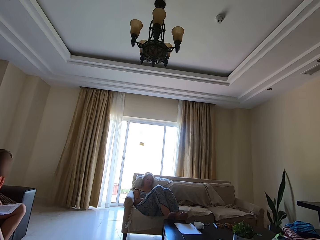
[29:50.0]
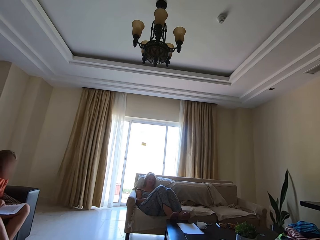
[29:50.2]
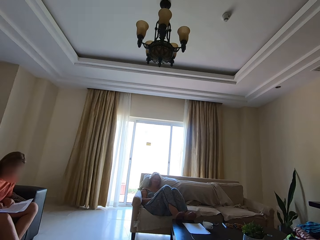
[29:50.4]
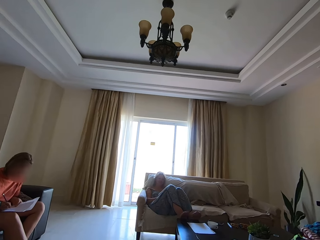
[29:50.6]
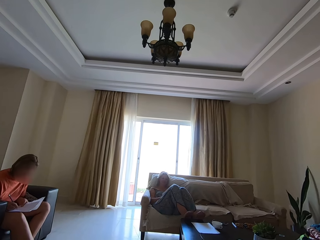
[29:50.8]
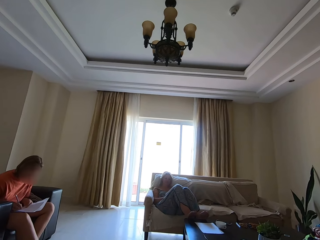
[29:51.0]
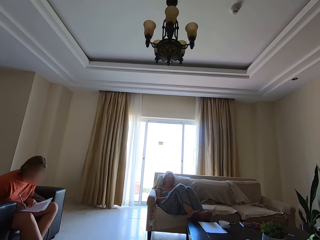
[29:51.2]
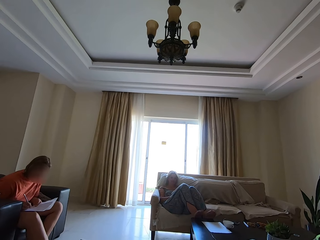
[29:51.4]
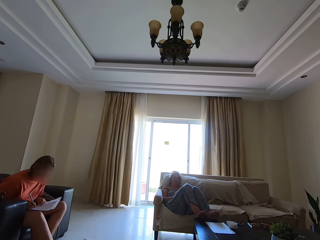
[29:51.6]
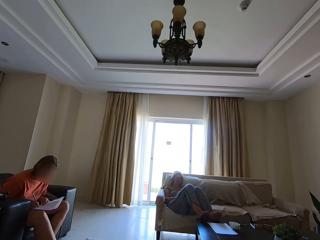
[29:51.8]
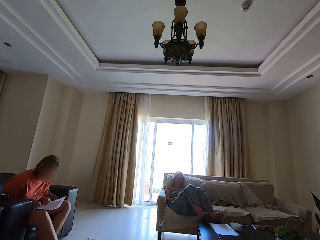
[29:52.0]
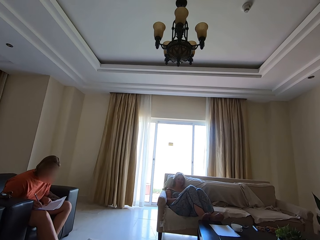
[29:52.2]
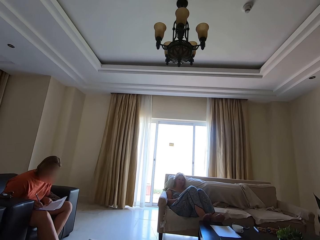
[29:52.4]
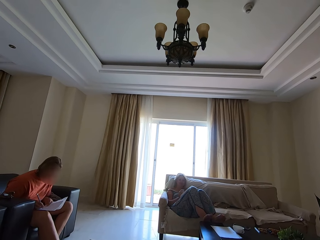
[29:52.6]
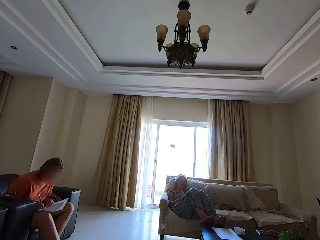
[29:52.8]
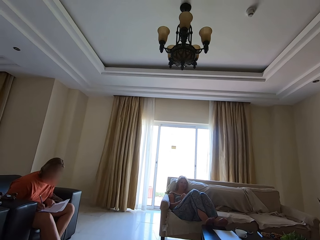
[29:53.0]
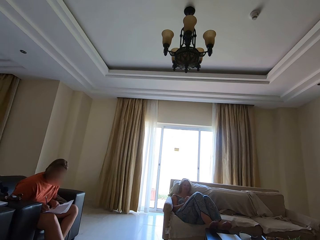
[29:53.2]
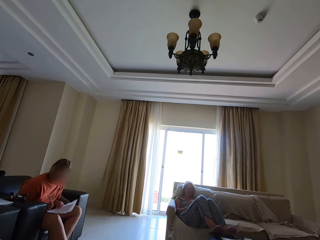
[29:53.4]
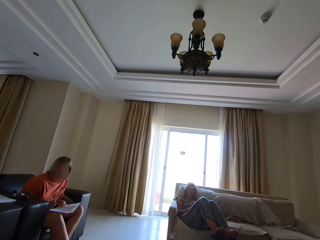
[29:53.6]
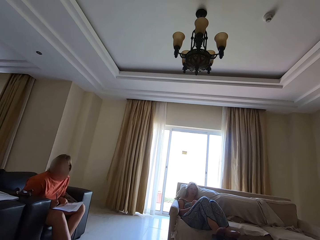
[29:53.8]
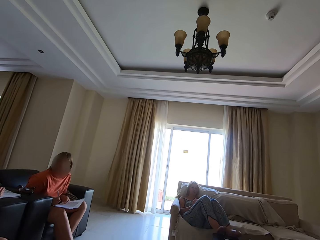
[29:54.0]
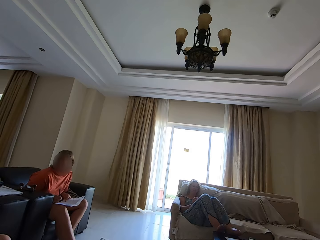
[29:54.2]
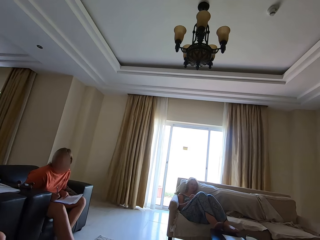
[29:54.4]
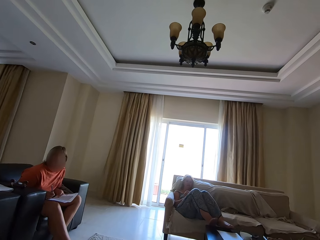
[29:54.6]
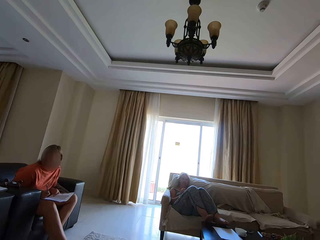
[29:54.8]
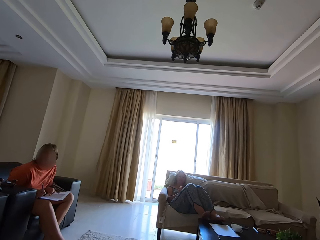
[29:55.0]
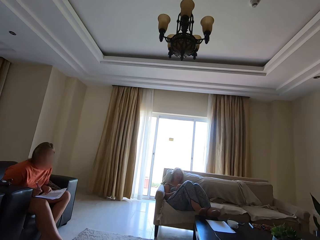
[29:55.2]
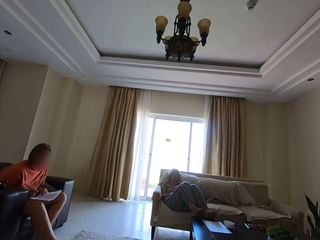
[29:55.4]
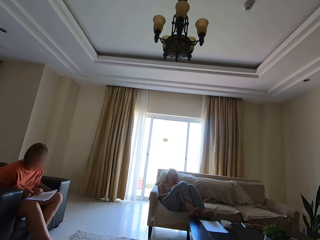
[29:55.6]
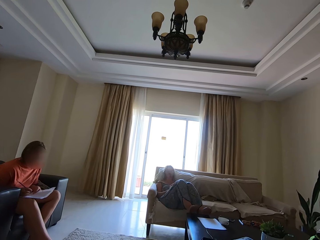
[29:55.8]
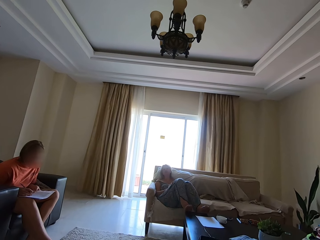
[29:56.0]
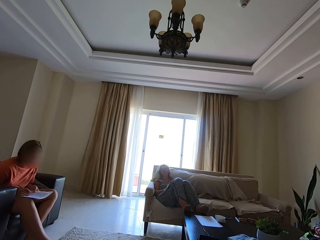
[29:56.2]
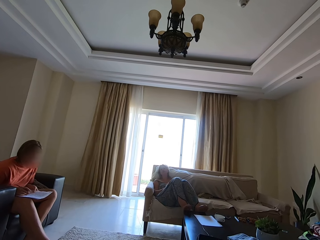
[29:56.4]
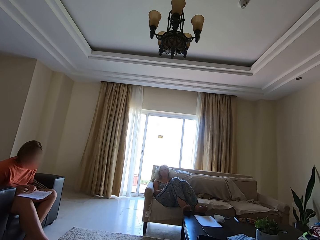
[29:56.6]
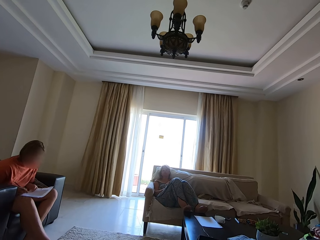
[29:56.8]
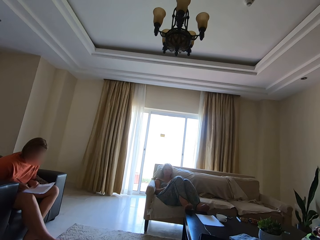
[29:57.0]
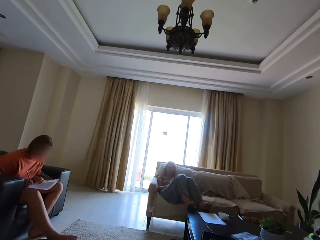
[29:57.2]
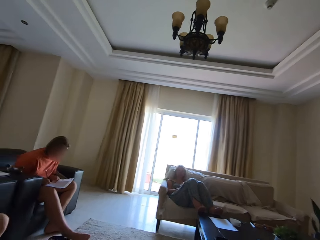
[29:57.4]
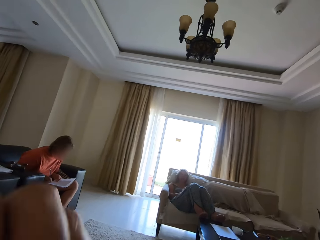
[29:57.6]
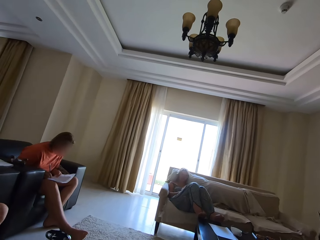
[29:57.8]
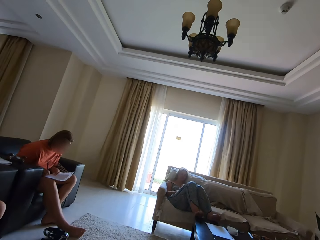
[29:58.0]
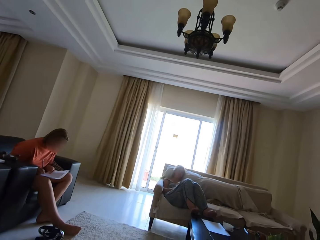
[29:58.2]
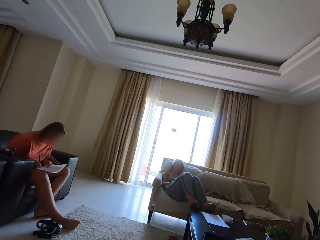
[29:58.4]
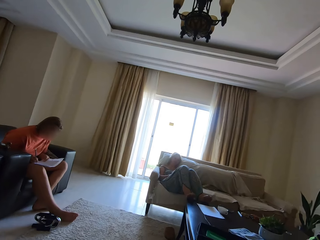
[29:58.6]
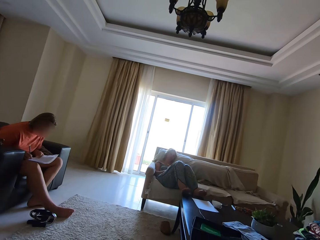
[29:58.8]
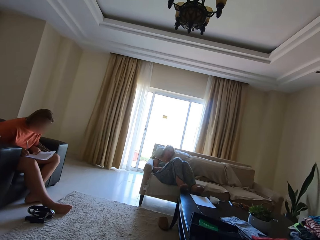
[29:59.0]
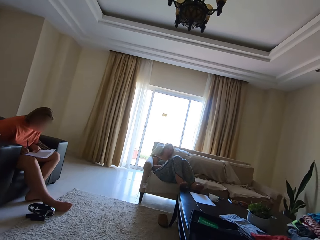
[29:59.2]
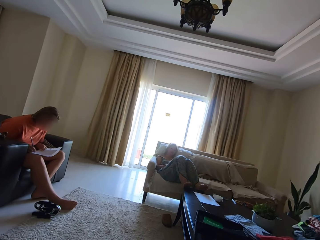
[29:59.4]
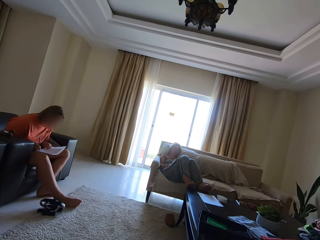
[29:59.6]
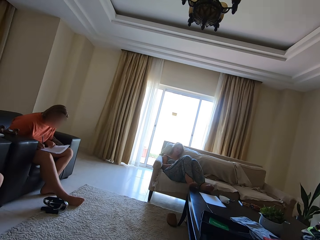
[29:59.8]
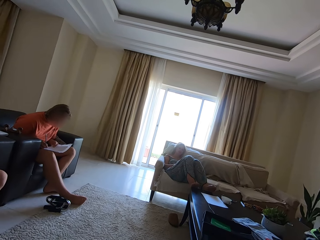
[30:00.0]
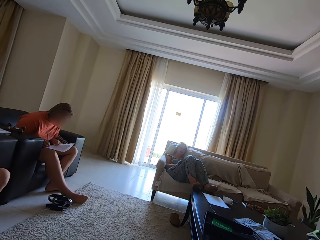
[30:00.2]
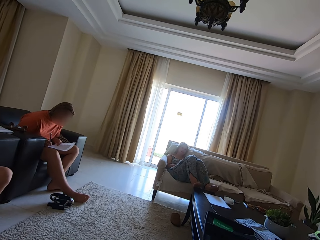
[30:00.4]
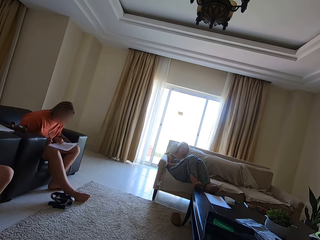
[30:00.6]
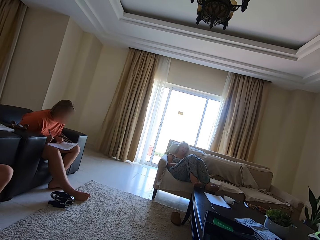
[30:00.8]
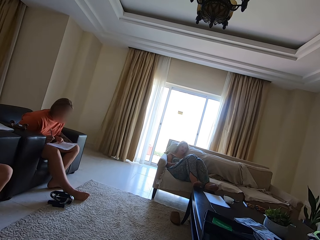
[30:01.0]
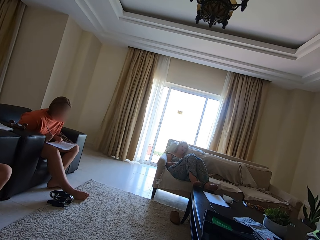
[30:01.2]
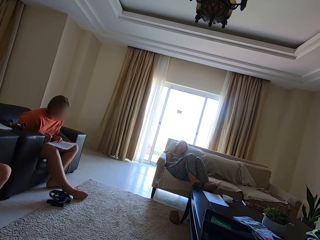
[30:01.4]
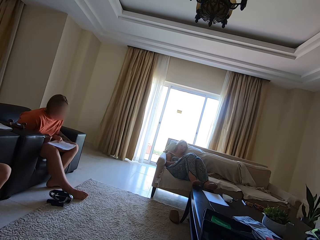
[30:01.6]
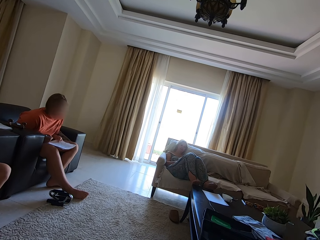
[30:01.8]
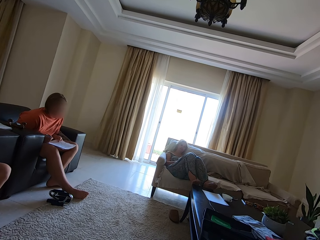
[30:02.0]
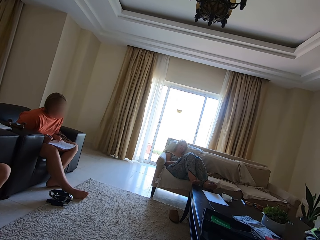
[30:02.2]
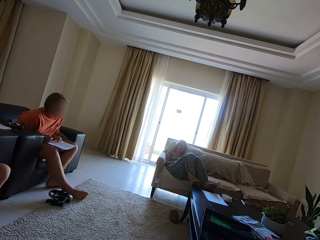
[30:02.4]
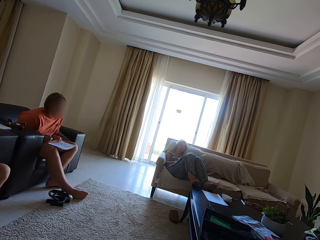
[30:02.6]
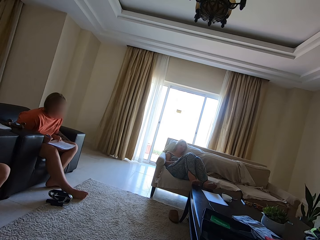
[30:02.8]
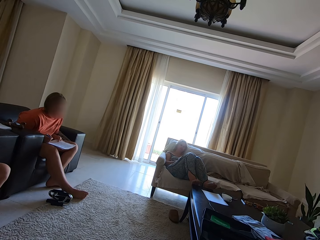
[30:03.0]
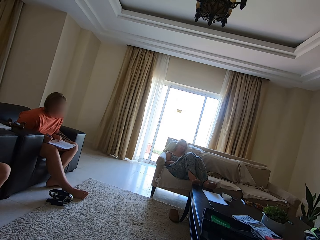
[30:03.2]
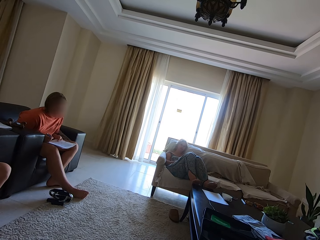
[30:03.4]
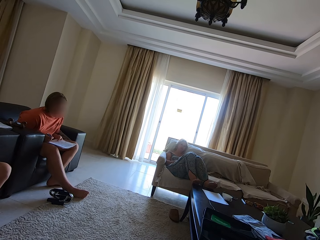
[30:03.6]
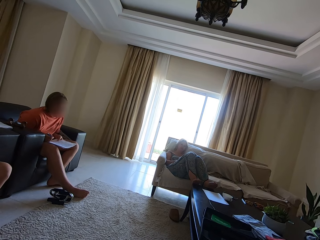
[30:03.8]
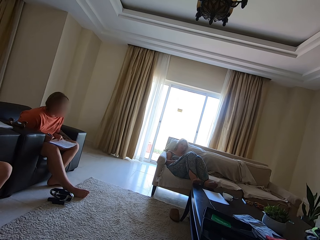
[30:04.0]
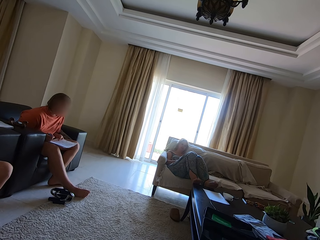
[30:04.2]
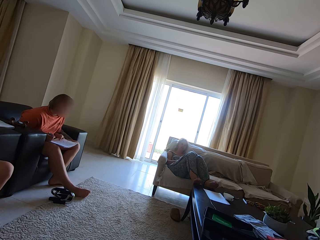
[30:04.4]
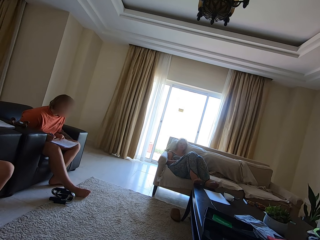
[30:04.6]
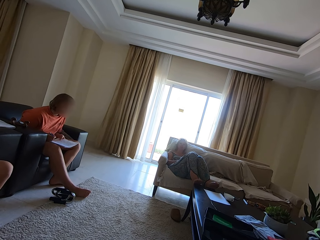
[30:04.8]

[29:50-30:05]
A person talks. The camera wearer talks. Another person talks. The other person writes down on the book with a pen. The camera wearer talks. A woman writes down on the book with a pen. The other person talks.

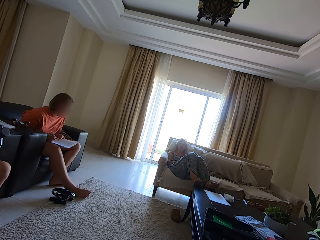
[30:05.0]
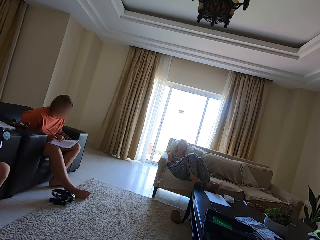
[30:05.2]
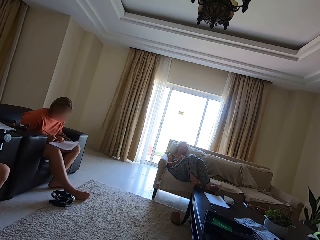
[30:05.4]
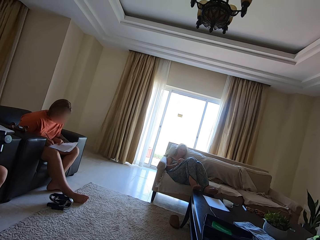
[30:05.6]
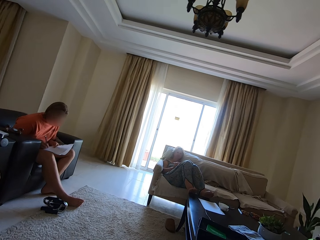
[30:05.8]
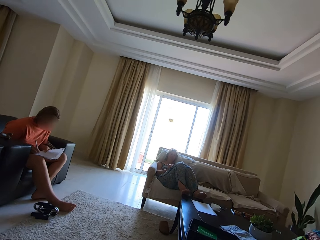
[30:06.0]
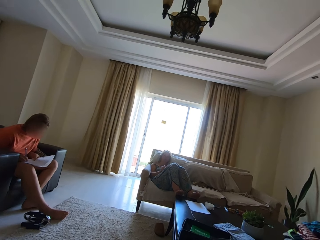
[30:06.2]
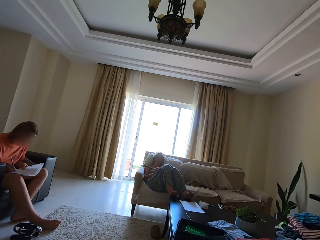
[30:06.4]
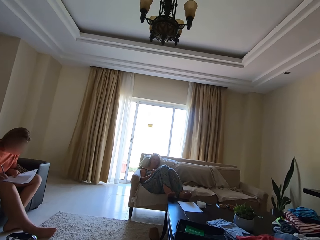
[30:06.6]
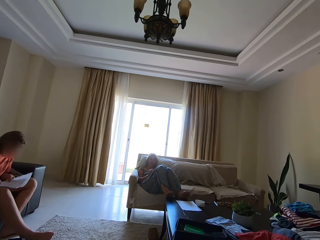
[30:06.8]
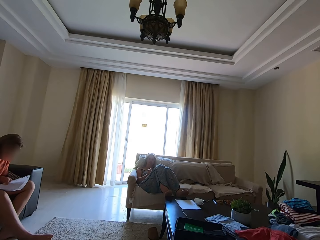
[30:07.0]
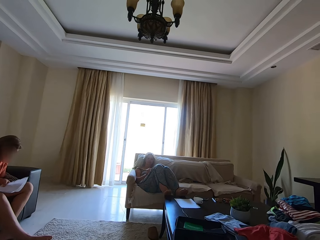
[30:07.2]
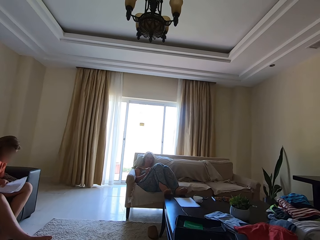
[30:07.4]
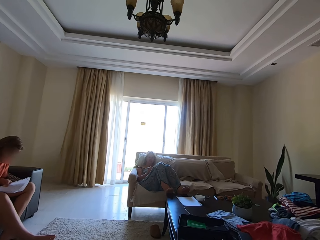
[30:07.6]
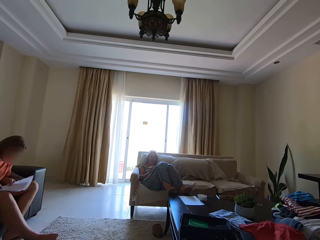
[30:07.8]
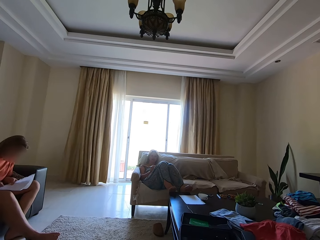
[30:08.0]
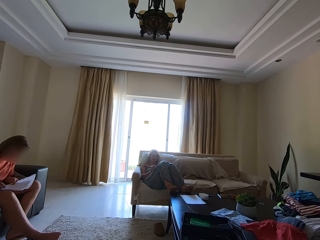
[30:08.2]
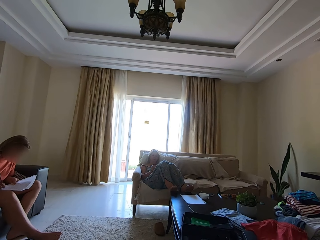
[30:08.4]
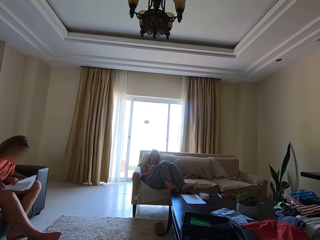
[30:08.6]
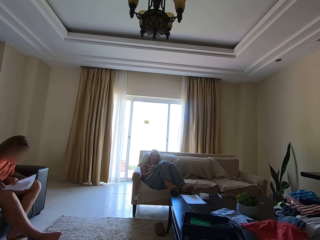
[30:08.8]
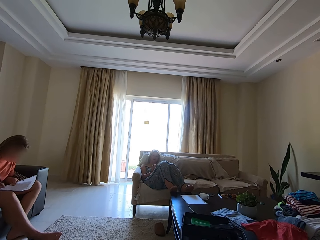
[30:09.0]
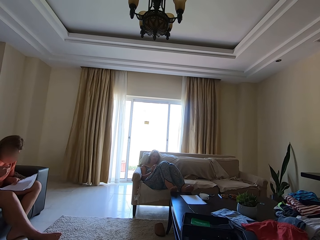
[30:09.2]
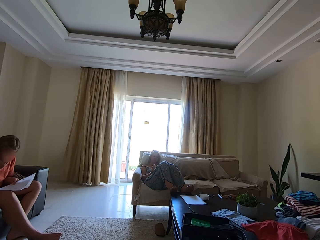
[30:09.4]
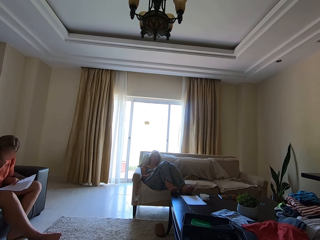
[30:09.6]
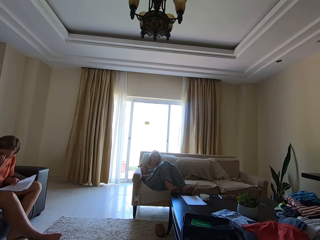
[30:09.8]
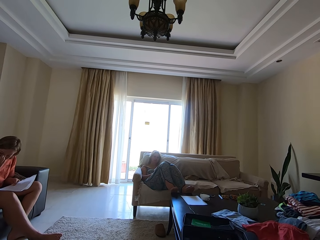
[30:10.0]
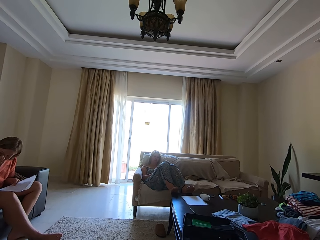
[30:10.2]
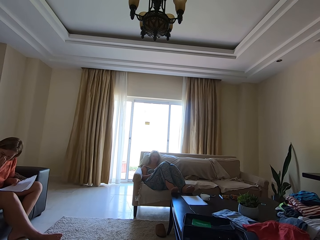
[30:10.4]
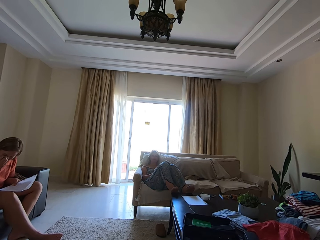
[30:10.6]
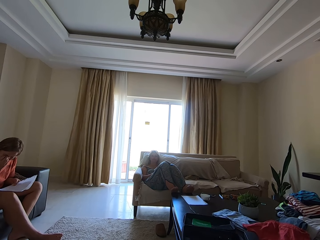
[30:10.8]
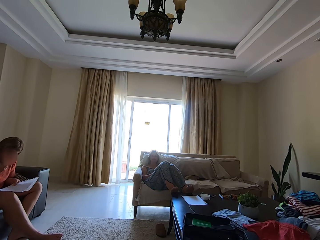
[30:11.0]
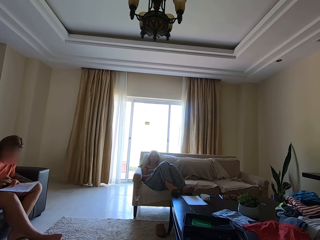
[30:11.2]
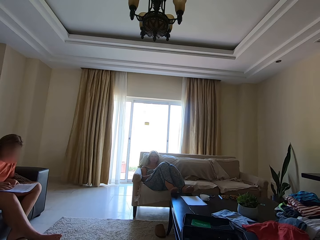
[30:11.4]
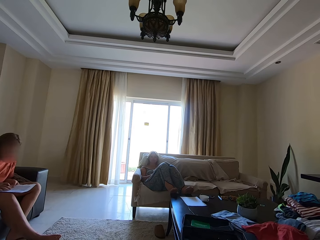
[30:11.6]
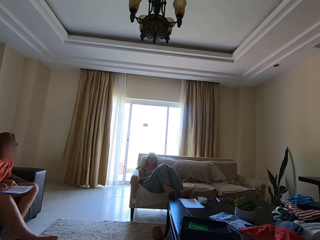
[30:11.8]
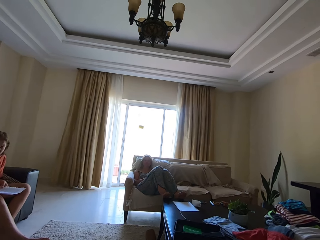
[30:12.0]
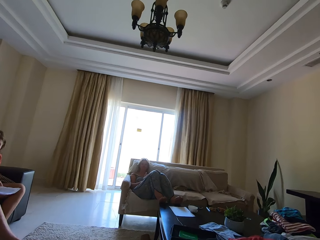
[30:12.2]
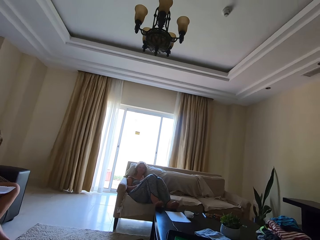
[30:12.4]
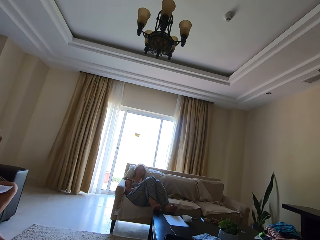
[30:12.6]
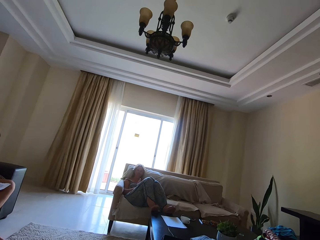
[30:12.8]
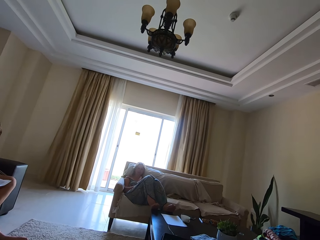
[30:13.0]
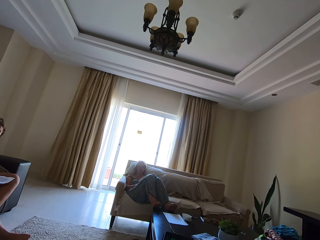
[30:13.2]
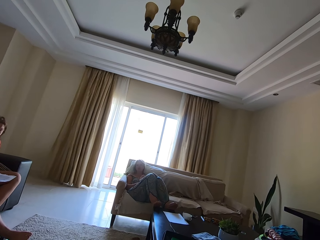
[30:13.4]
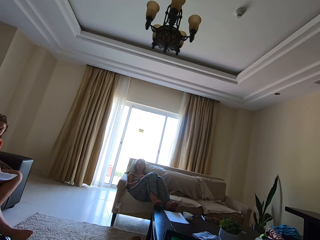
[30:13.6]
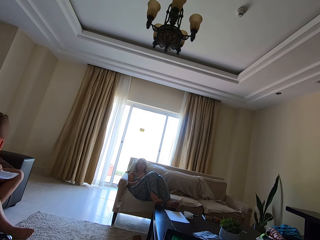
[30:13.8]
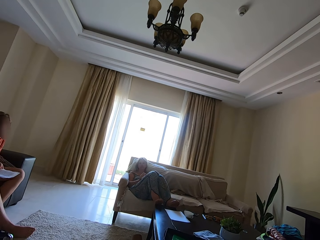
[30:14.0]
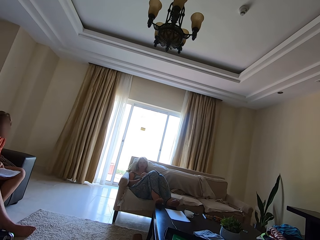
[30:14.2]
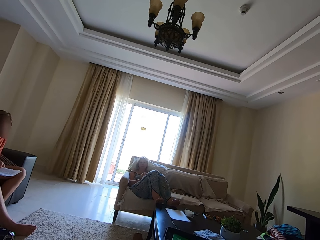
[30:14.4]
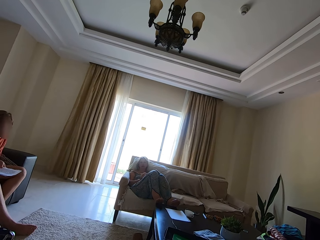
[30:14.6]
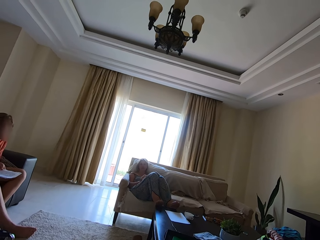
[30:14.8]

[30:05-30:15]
The camera wearer looks around the house. A person touches the face. The camera wearer talks. A woman talks to the camera wearer.
